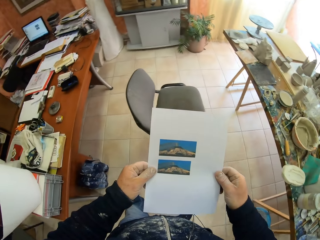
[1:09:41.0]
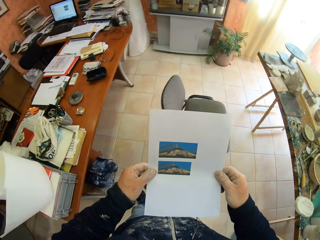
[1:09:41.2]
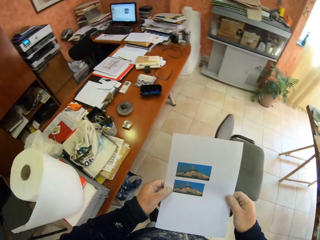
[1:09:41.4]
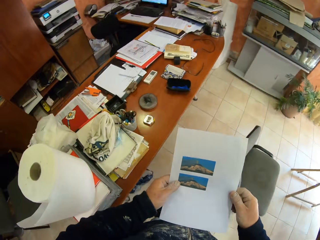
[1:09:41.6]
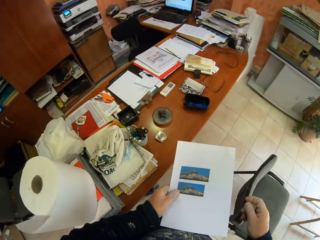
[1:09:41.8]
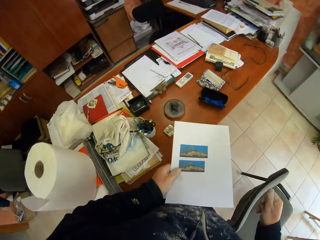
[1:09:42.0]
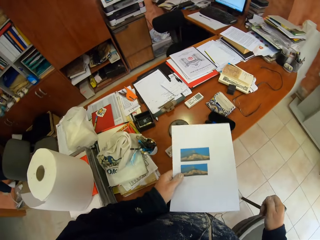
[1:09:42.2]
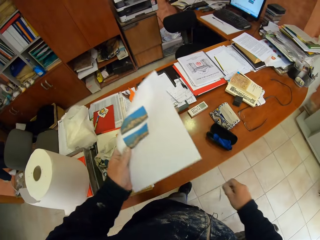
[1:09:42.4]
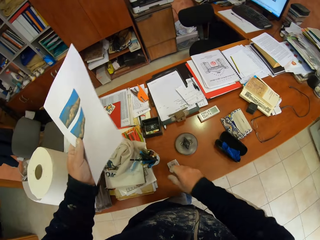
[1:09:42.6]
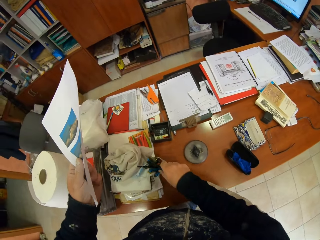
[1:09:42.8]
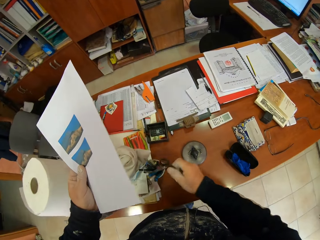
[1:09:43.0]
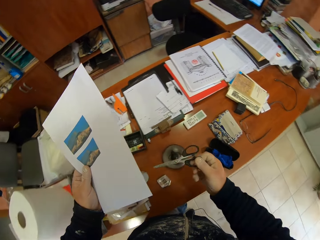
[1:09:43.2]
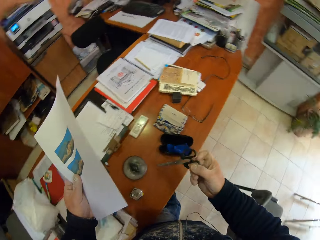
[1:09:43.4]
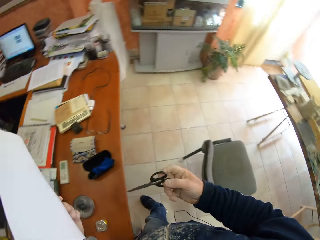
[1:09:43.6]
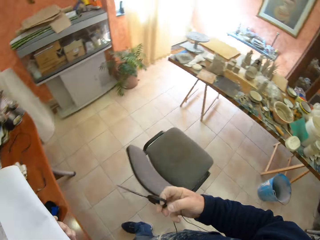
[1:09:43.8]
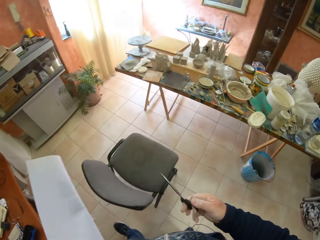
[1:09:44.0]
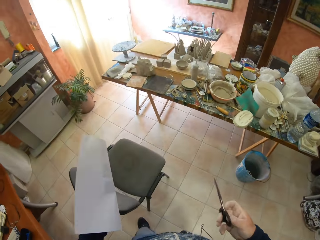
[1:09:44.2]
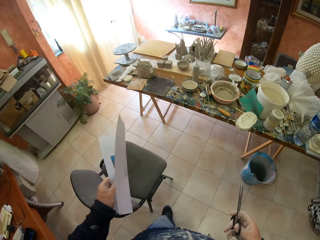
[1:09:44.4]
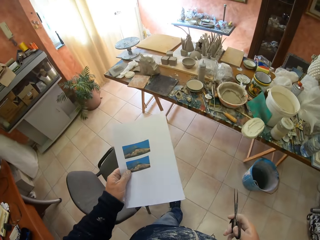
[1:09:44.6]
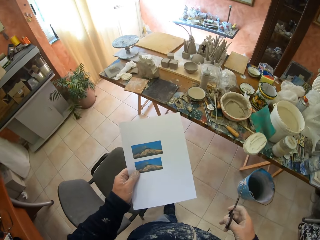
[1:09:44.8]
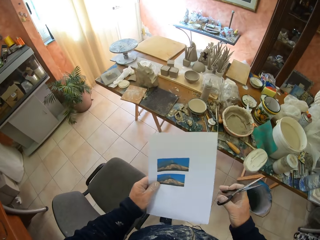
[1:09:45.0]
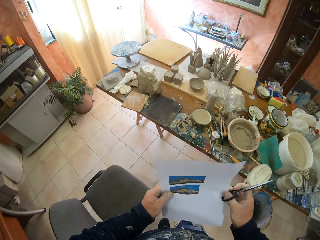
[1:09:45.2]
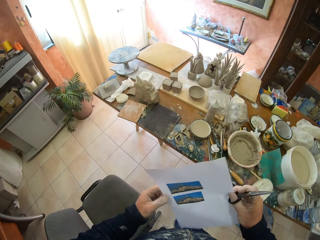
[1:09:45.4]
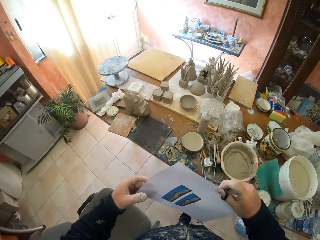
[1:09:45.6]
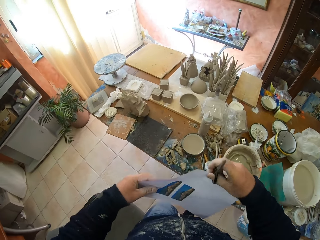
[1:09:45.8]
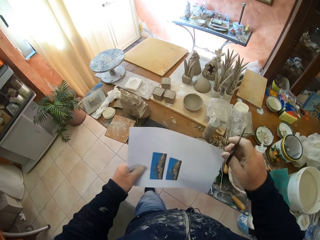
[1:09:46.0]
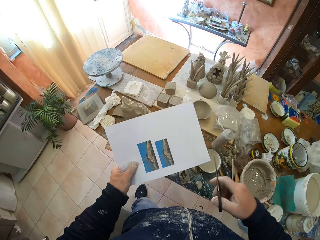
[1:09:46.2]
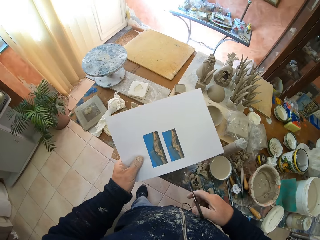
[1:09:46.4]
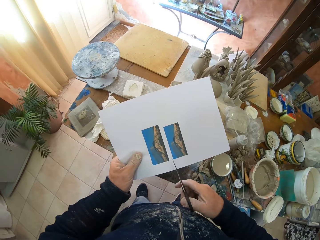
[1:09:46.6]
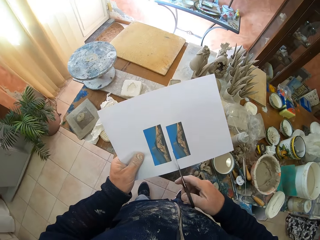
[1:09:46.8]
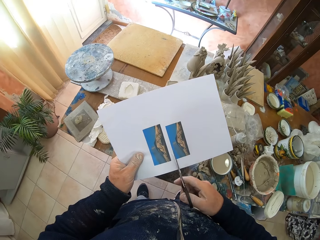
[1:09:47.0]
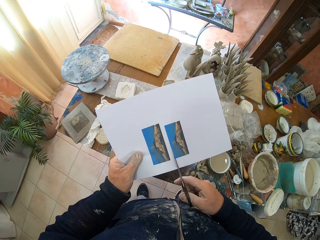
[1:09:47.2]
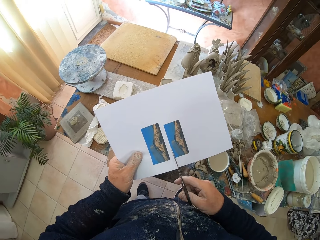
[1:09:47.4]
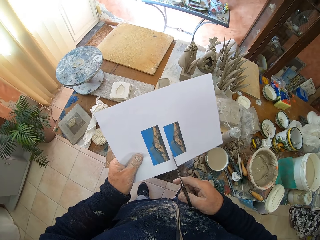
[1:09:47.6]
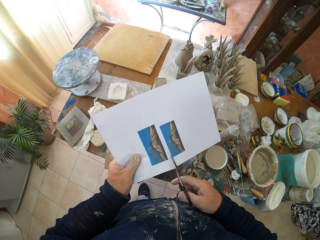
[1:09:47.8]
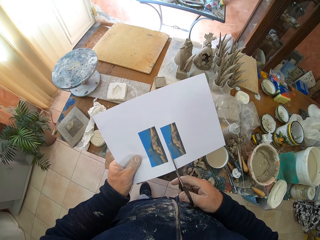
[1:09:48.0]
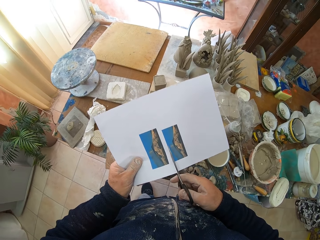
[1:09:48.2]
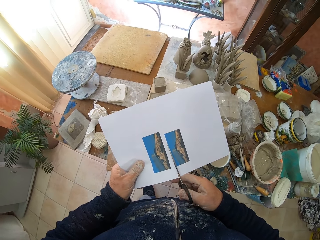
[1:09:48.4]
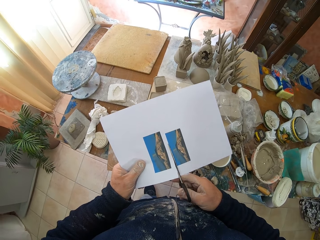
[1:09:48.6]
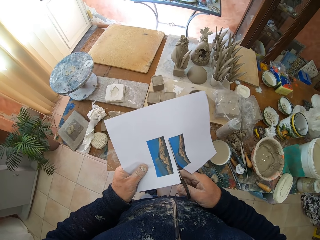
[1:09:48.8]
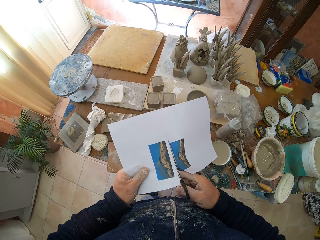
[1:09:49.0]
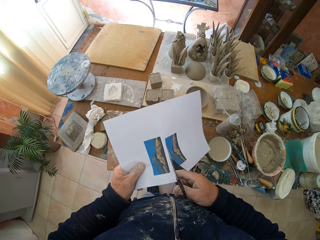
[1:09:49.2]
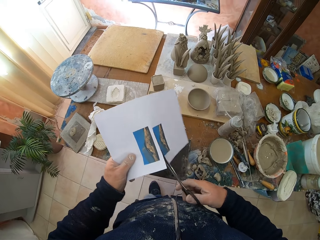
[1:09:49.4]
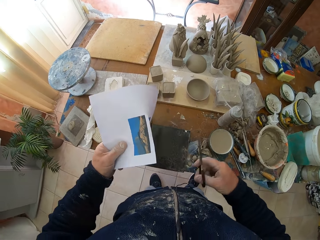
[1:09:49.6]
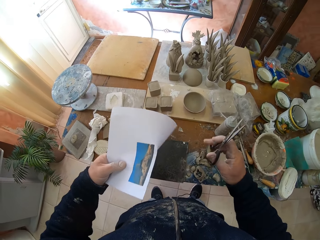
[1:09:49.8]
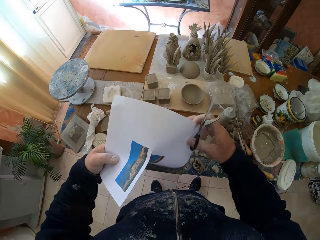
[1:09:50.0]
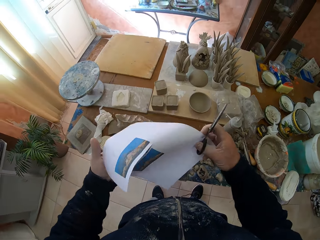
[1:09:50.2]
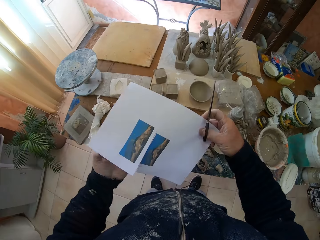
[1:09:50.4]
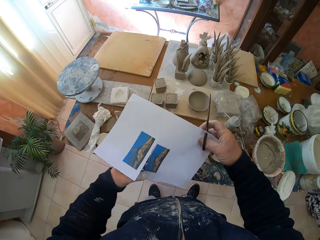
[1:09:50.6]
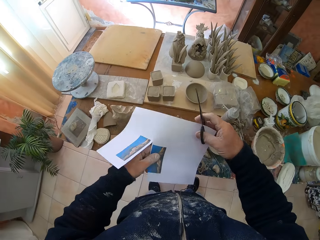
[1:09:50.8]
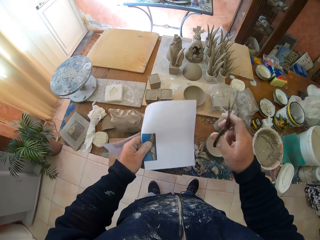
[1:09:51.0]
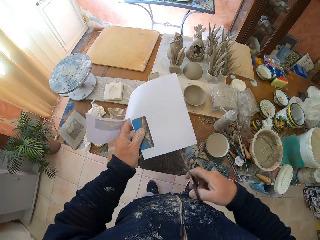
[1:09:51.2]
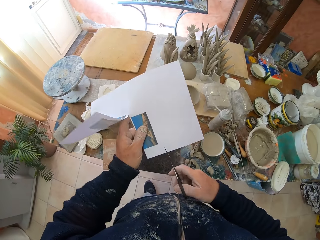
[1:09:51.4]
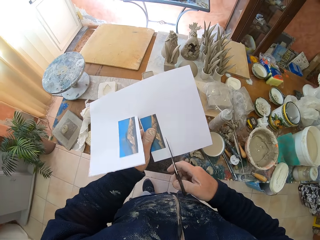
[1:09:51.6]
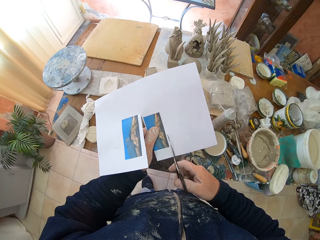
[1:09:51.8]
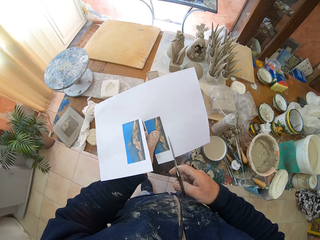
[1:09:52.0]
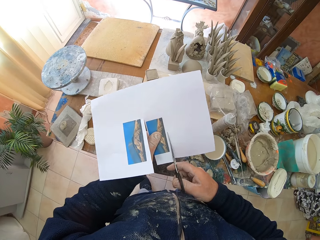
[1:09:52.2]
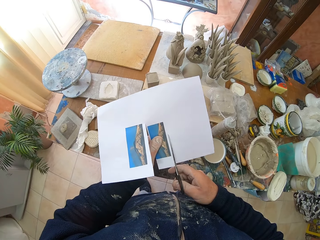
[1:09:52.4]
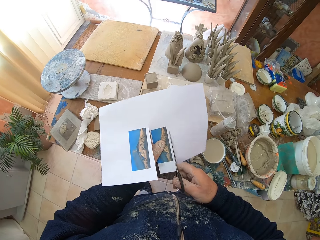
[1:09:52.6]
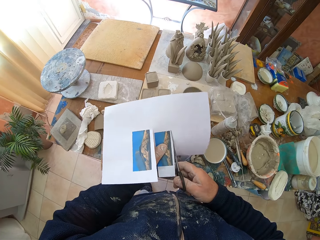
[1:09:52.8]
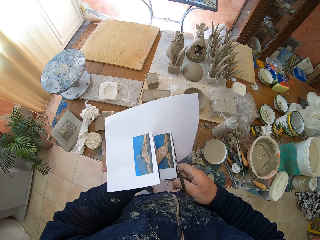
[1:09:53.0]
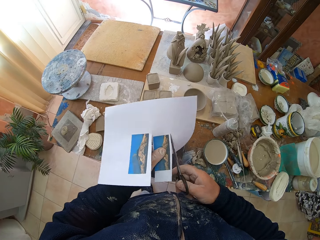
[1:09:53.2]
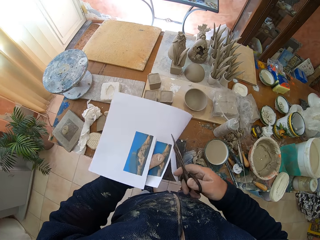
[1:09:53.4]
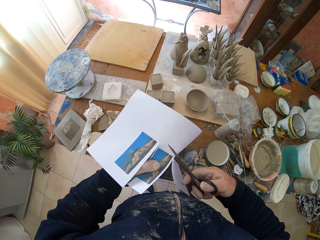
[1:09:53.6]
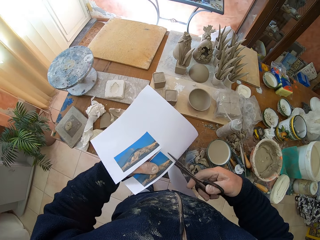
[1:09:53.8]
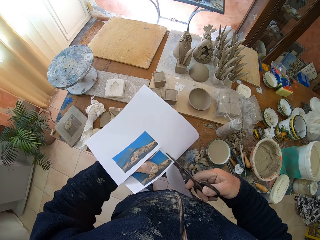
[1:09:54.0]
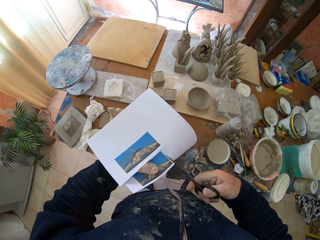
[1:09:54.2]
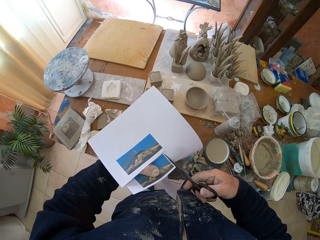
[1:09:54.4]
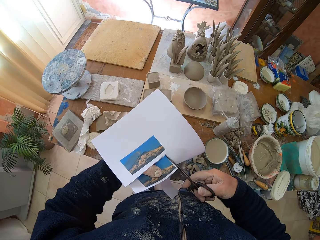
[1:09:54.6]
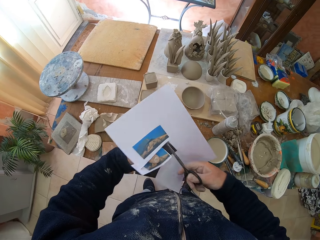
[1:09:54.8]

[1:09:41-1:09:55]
The camera wearer looks at a piece of paper. He walks around a garage. He picks up scissors from a table. He walks around the garage. He cuts the piece of paper with the scissors. He flips the piece of paper on his hands. He cuts the piece of paper with the scissors.

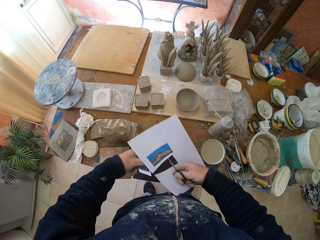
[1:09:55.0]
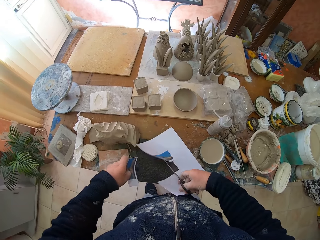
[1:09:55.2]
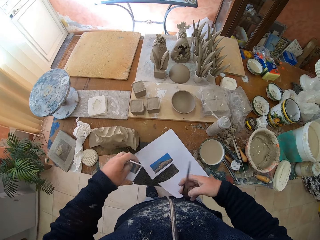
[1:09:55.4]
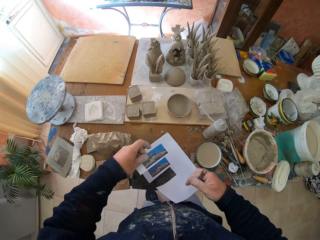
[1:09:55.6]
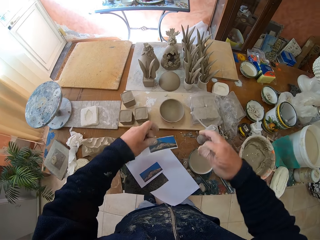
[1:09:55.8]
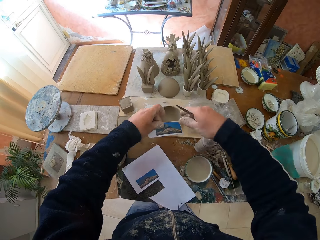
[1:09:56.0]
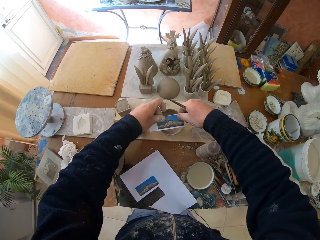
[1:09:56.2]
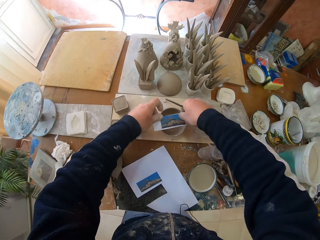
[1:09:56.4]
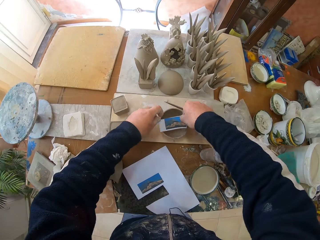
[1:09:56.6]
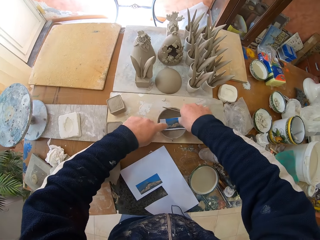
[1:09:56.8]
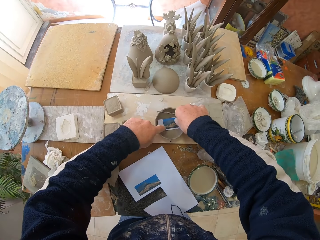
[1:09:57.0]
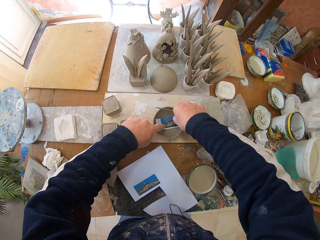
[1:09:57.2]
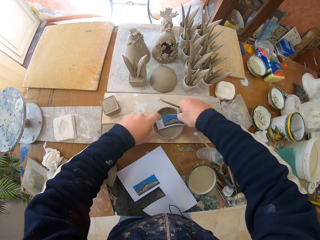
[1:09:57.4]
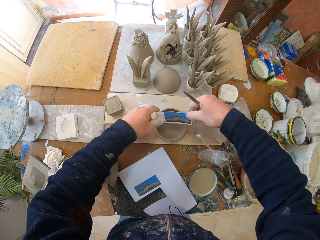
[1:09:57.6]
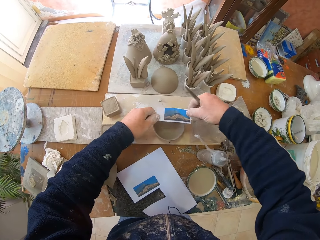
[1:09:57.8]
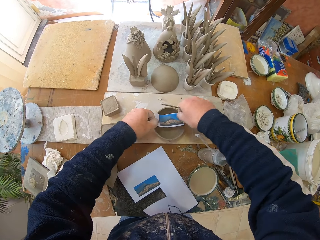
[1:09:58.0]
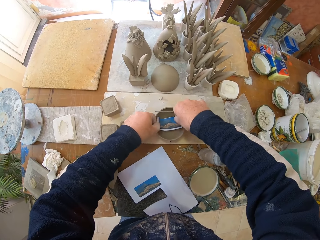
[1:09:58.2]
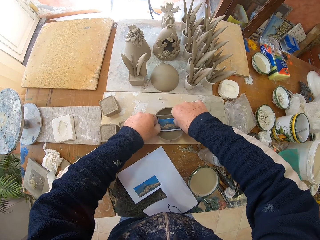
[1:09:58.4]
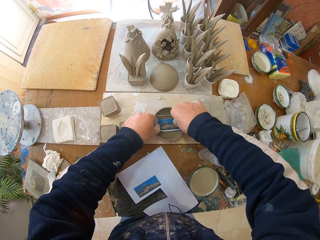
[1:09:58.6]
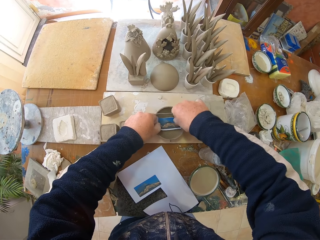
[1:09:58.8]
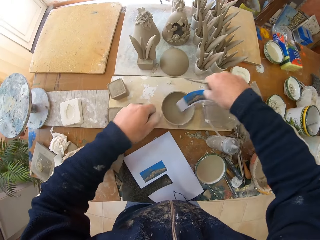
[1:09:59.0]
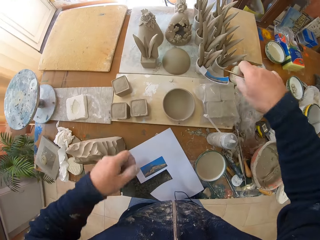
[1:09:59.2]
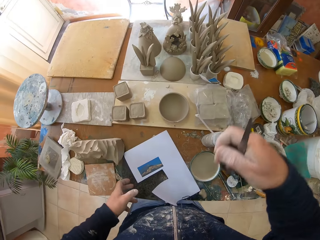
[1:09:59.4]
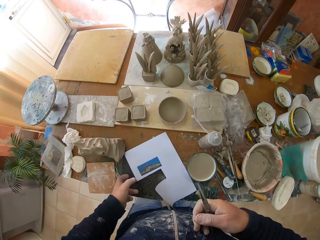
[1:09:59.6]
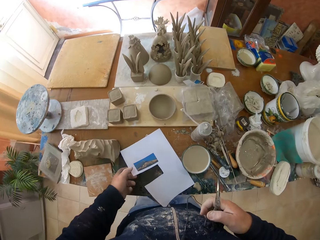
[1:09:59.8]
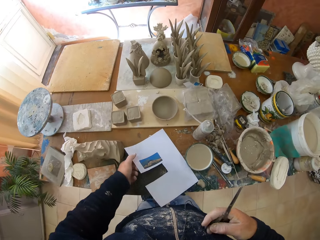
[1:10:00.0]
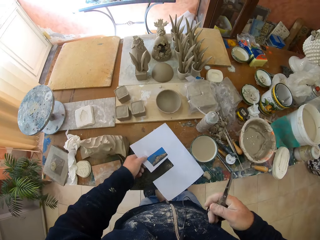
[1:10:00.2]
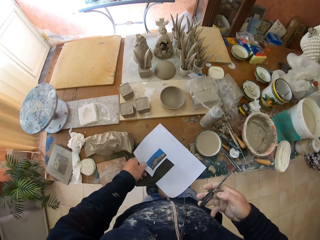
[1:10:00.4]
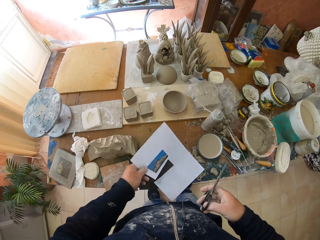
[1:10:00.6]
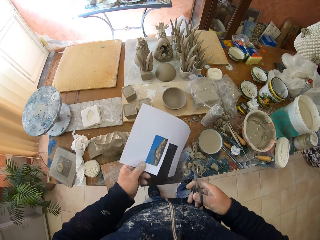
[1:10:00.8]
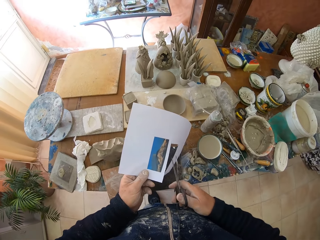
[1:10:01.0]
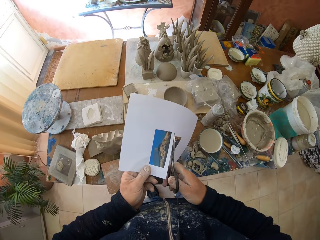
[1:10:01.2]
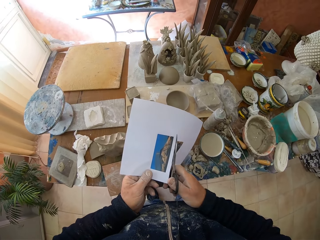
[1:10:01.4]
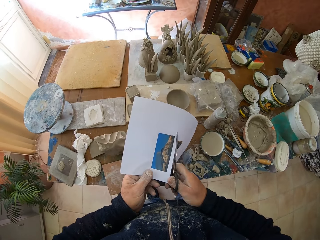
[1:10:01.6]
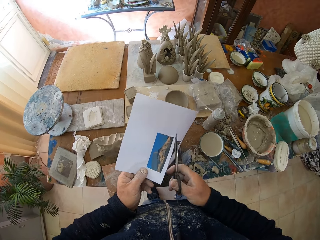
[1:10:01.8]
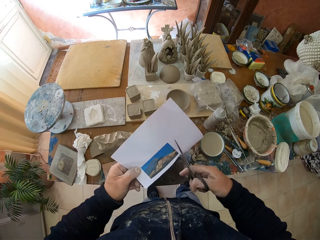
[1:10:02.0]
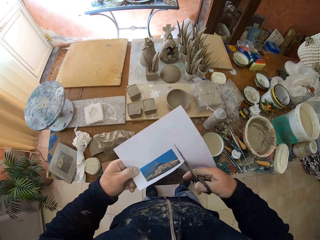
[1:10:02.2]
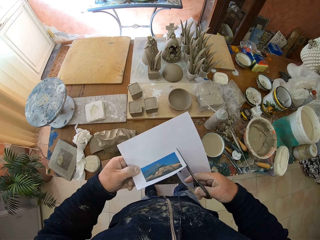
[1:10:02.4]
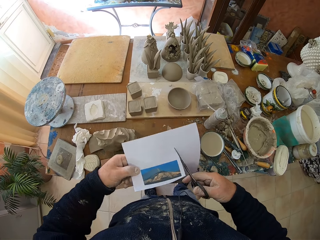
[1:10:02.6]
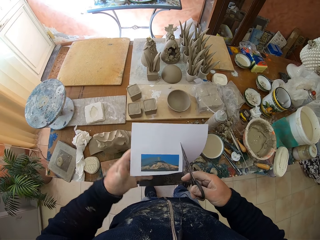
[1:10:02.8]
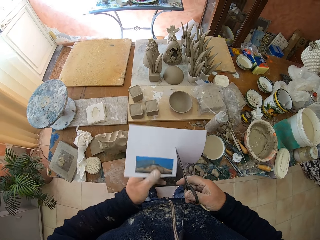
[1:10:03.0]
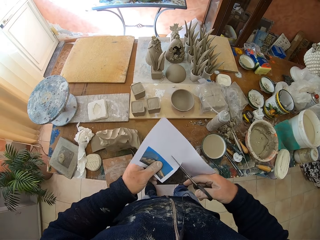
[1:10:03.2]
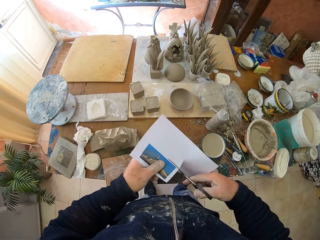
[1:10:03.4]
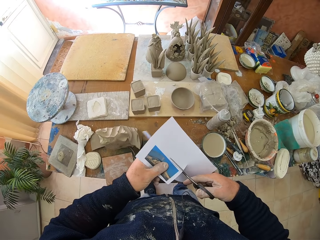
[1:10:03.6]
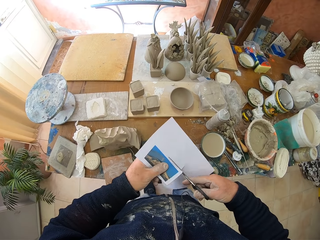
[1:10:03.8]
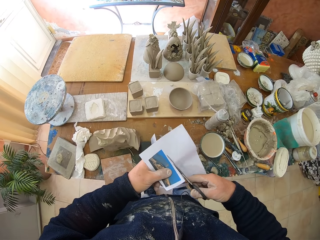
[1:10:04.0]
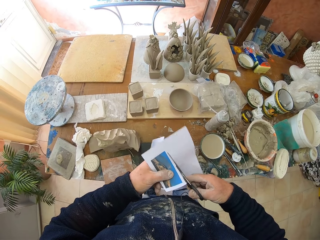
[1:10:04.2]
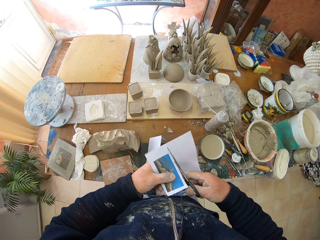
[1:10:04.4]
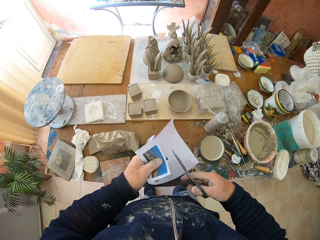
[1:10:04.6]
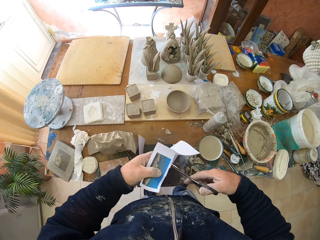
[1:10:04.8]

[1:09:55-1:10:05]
The camera wearer puts down a piece of paper on a table. They put down the piece of paper in a bowl. They adjust the piece of paper in the bowl. They pick up the piece of paper from the table. They cut the piece of paper with scissors.
